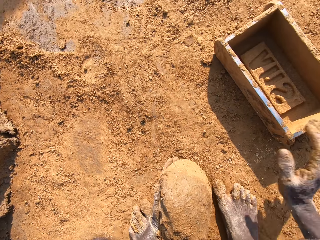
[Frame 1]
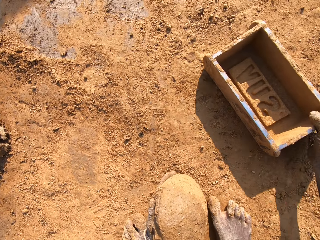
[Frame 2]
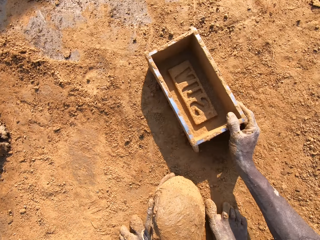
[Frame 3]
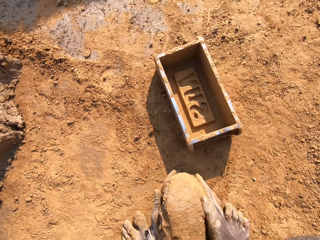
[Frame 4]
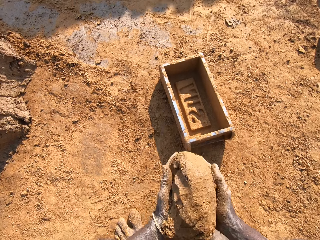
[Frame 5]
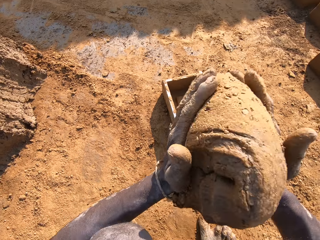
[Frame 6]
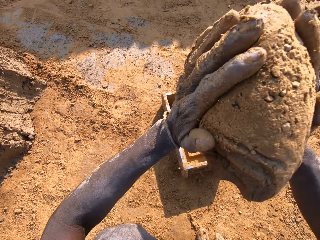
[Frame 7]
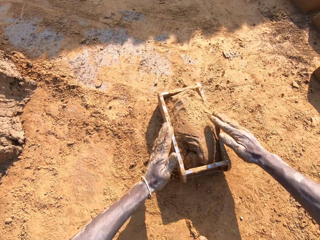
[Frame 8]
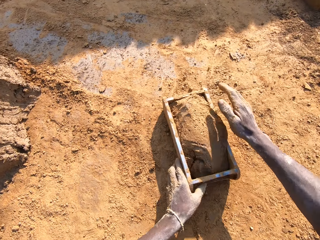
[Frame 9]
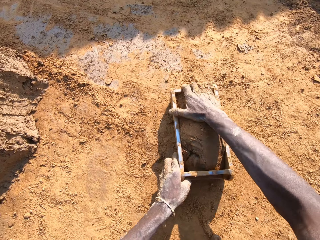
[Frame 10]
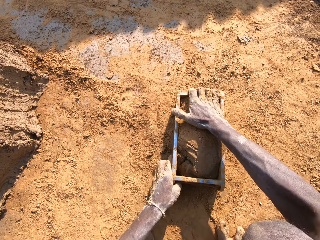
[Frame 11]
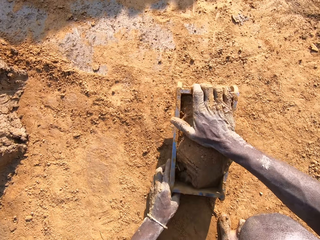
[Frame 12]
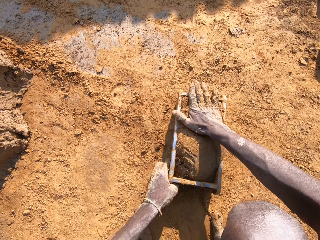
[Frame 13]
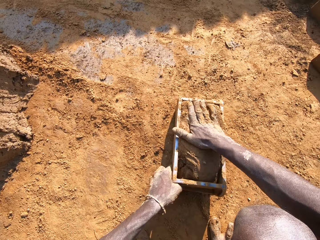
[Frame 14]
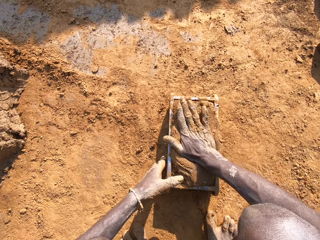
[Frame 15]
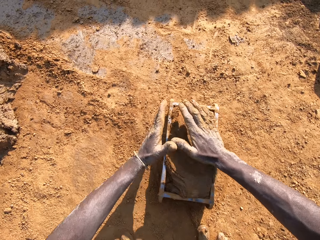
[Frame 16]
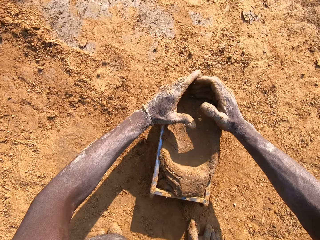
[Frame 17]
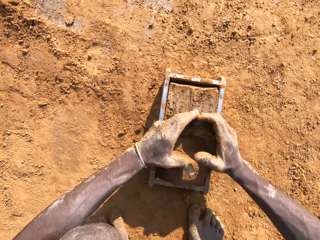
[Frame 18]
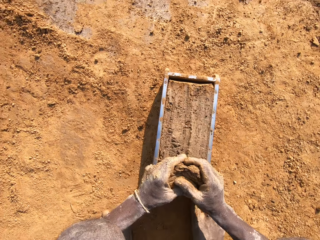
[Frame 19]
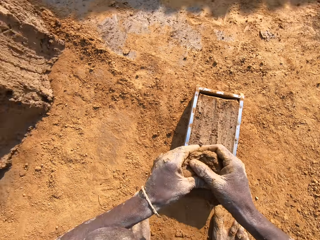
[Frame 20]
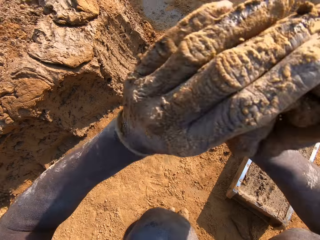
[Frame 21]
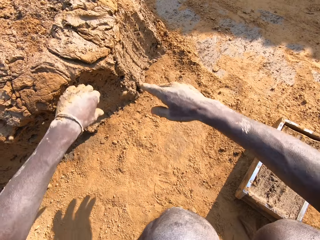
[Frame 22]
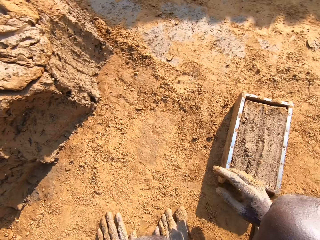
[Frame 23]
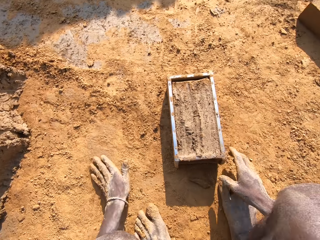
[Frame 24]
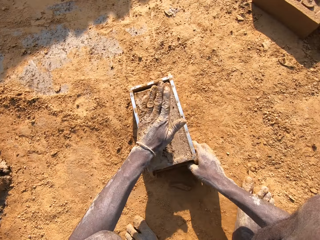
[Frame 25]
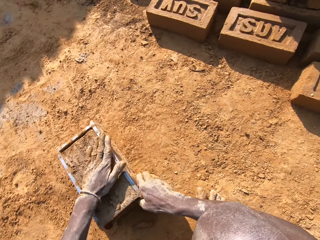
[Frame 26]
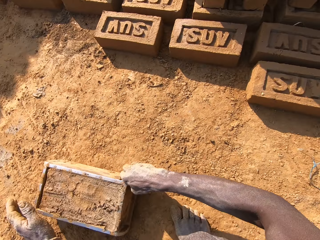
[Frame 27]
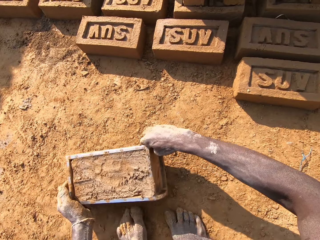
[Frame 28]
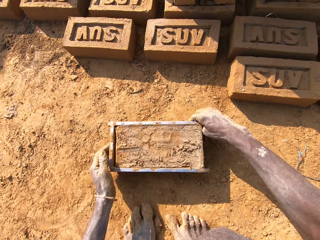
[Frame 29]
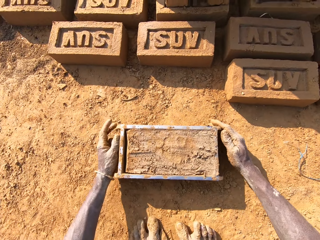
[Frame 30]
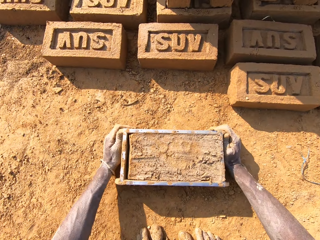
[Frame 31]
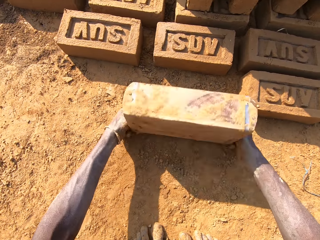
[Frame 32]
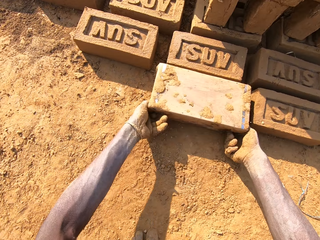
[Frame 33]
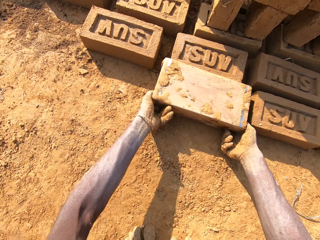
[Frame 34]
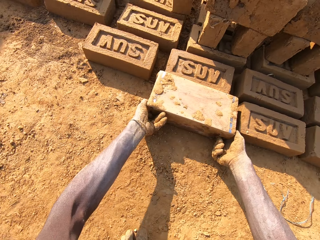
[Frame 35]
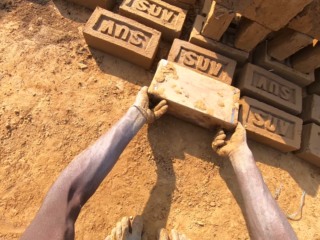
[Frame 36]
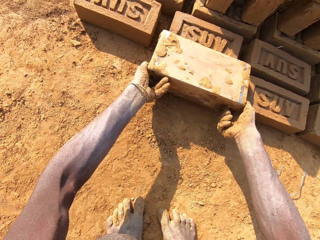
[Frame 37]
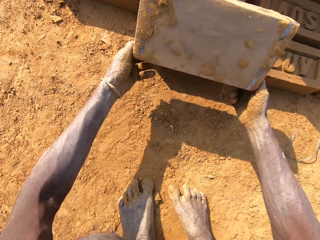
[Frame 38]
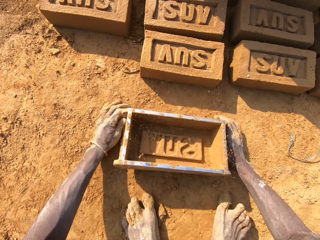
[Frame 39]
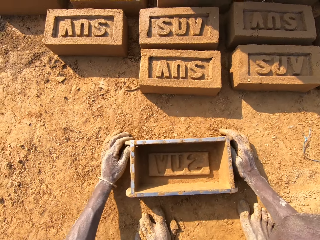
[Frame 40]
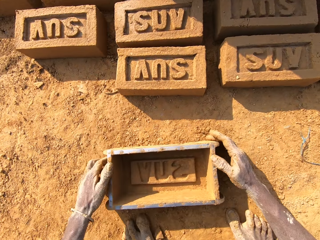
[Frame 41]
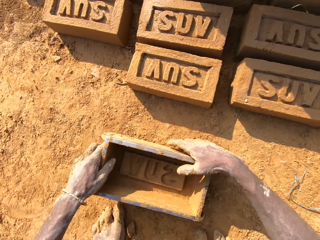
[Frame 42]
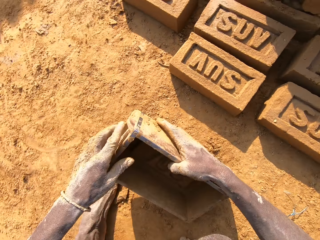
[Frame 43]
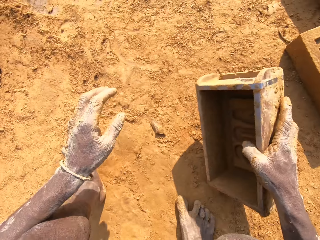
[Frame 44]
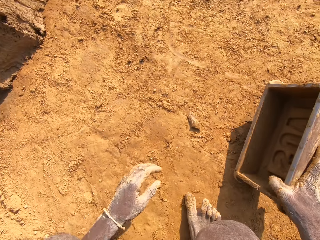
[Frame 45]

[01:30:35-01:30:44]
The camera wearer puts mud in the brick mold. He cuts the mud in the brick mold. He scrapes off the excess mould with his hands. He throws the excess mould on the clay. He puts the brick to the ground. He molds the mould in the container on the floor. He pulls the brick mold.

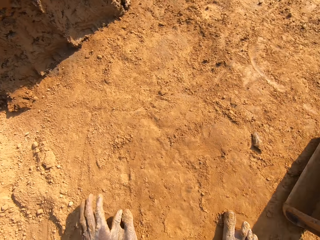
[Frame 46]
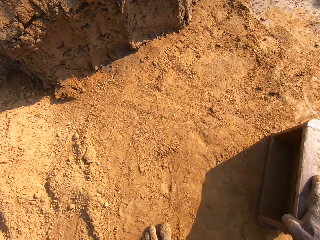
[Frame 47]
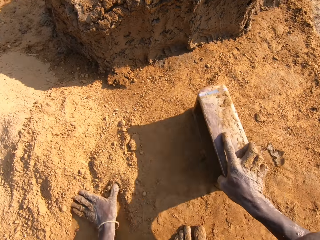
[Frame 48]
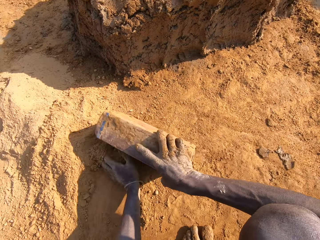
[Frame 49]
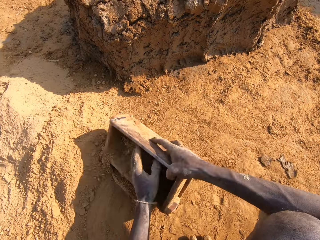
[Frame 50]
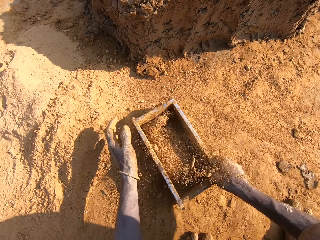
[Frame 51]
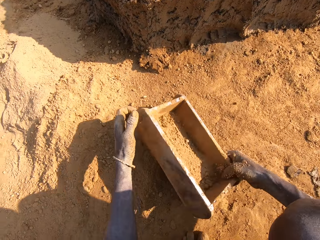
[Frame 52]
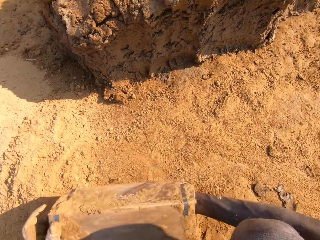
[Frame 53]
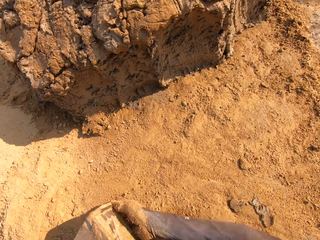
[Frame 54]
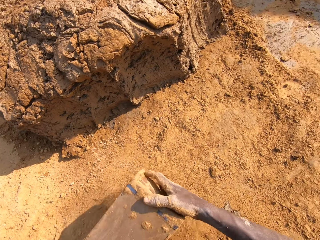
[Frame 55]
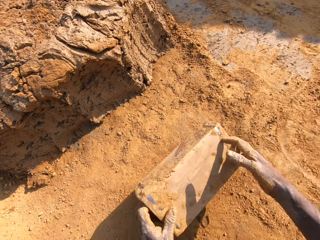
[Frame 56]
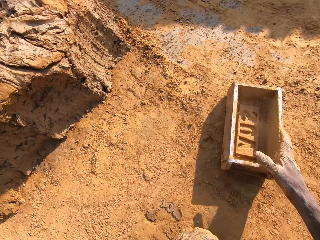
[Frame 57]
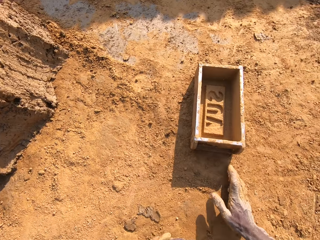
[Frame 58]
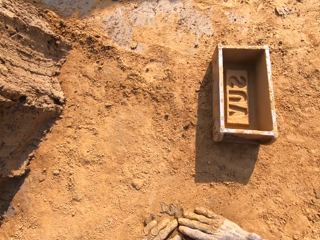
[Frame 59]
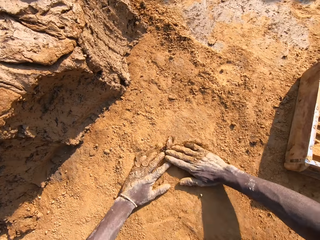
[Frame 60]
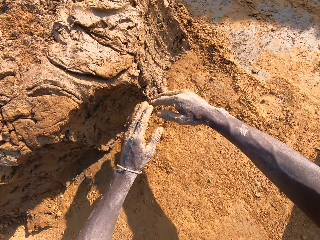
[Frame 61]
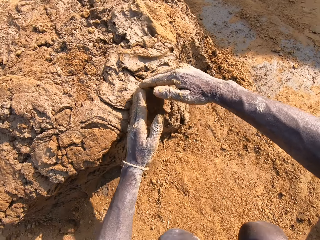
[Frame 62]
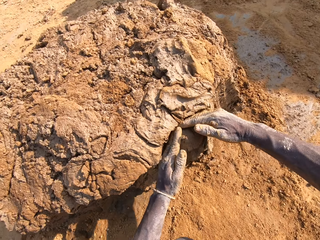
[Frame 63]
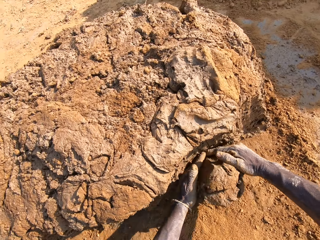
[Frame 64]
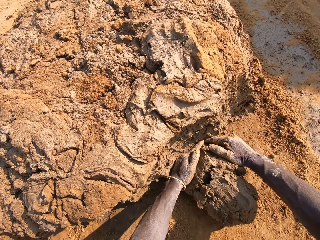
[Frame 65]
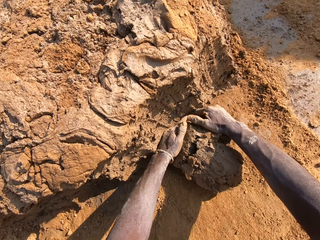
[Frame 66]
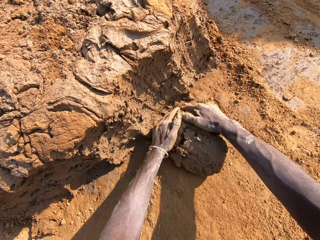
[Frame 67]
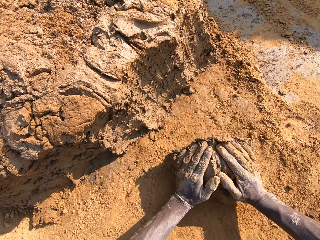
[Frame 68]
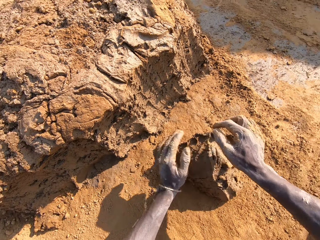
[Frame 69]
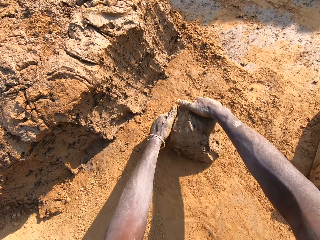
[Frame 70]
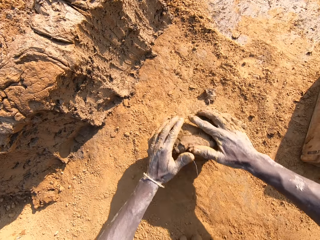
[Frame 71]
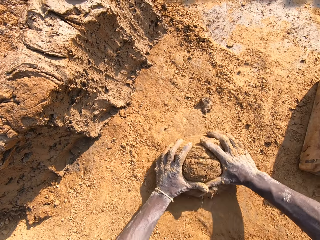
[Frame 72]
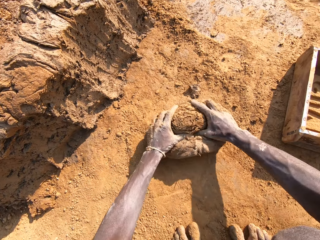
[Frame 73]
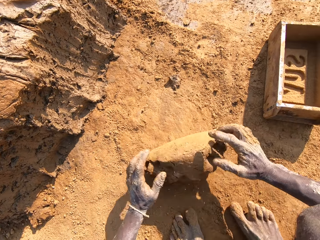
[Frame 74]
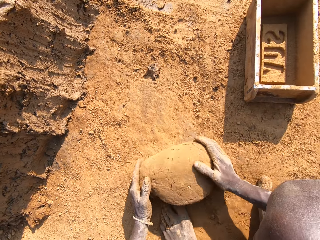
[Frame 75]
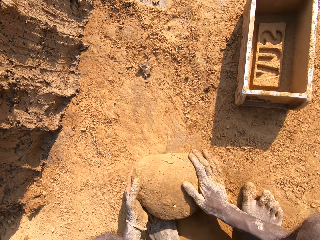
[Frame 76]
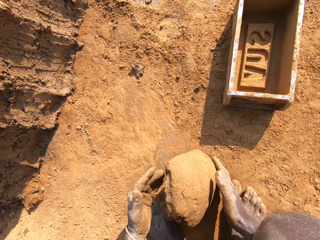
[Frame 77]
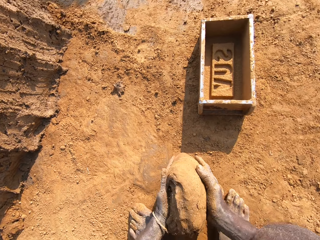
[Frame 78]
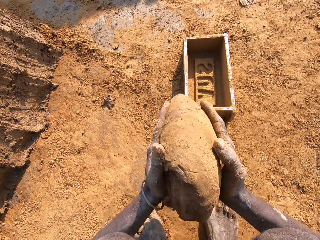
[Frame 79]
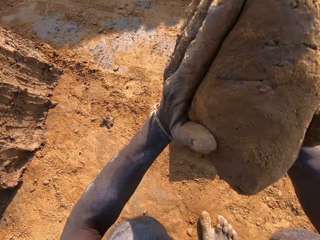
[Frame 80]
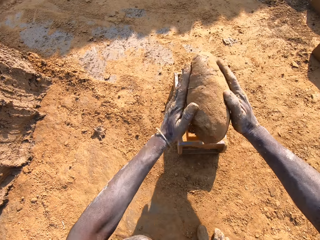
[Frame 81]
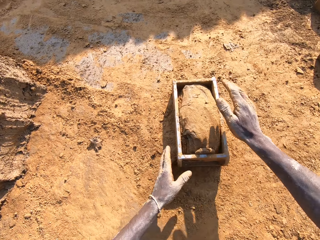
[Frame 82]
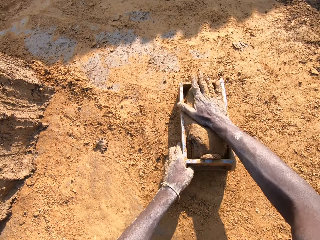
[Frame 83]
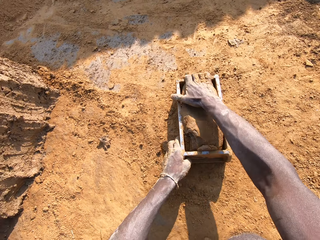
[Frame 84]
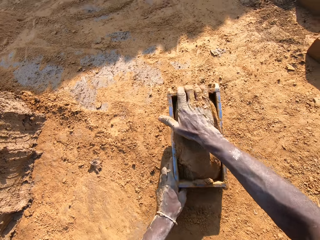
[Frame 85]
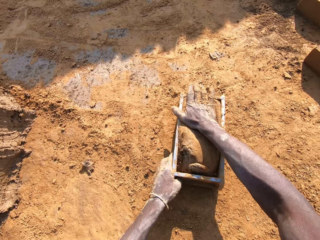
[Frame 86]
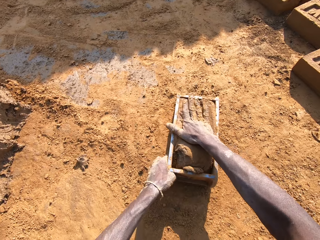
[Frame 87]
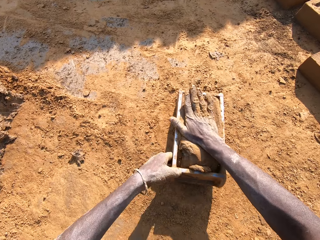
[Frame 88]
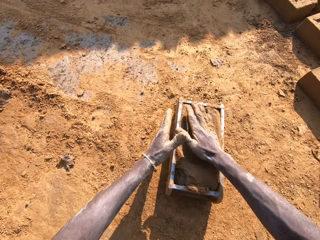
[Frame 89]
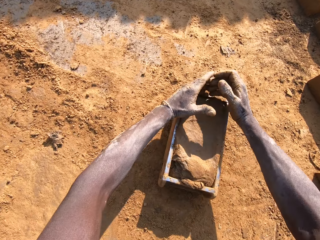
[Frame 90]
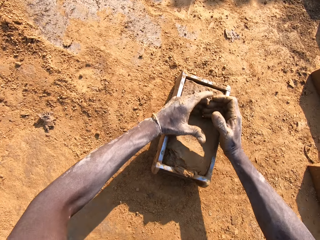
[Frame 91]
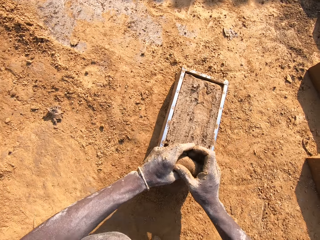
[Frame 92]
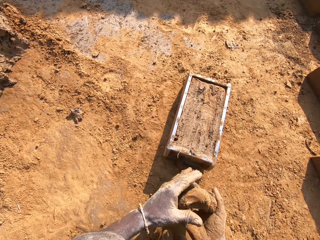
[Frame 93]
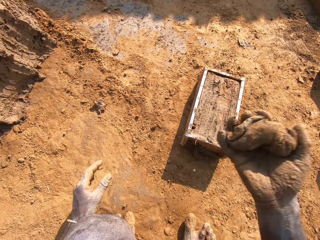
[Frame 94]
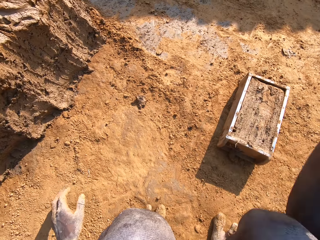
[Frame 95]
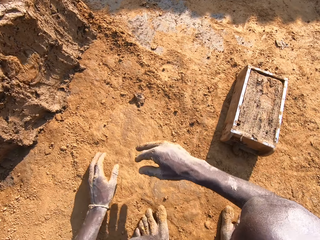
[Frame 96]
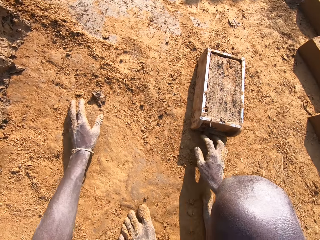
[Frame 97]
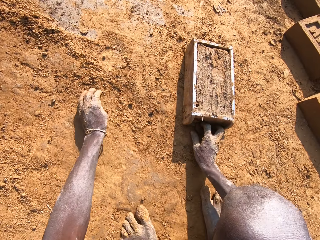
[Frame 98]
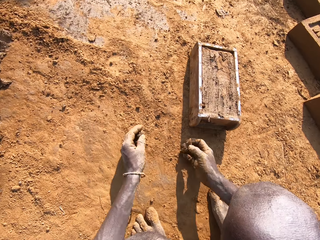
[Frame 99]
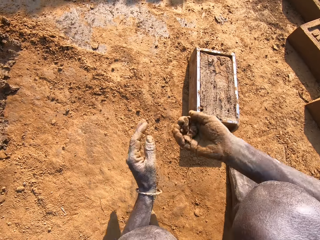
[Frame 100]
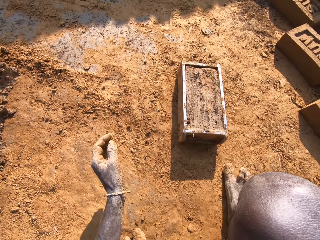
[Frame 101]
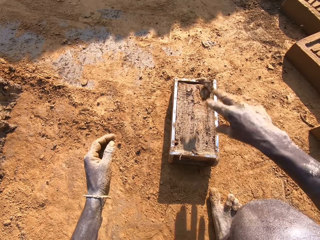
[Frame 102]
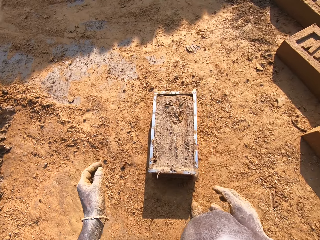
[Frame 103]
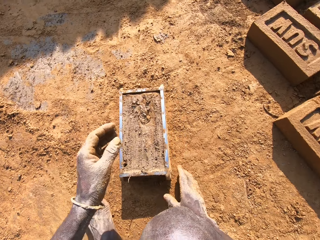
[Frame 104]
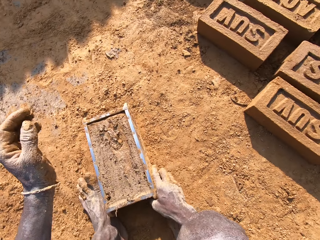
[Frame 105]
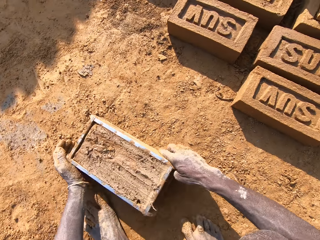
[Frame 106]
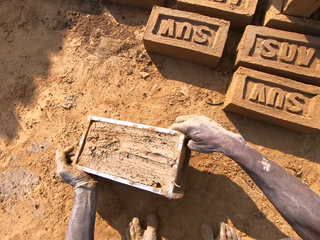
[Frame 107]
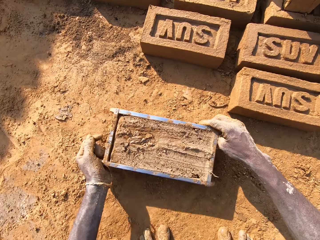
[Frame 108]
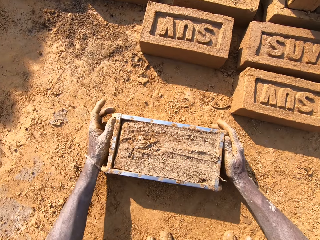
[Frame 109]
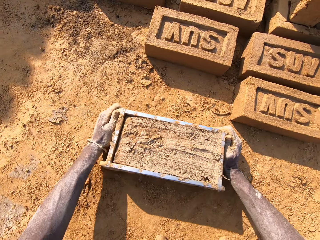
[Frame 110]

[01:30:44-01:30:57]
The camera wearer puts soil or sand in the brick mold. He pours the sand in the mould container on the floor and puts the mould container on the floor. He cuts mud with his hands. He molds the clay on the floor. He mixes the mud with the soil. He puts the mud in the brick mold. He cuts the mud in the brick mold. He scrapes off the excess mould with his hands. He throws the excess mould on the clay.
